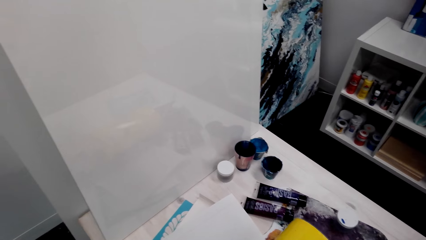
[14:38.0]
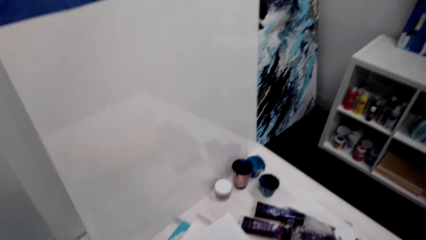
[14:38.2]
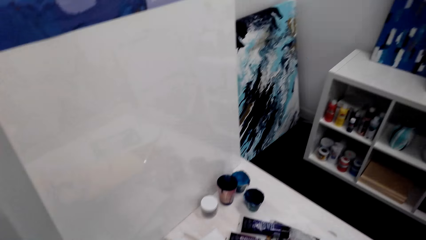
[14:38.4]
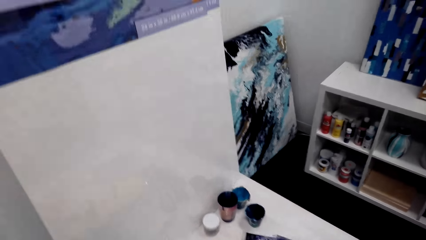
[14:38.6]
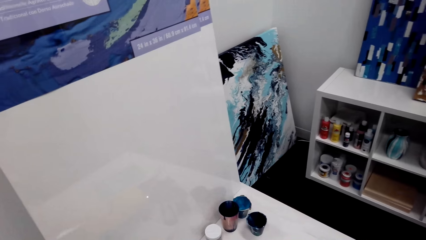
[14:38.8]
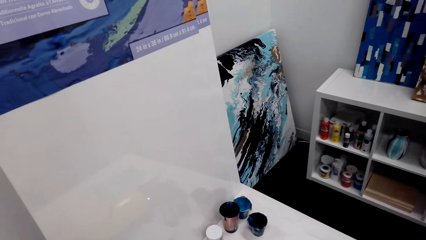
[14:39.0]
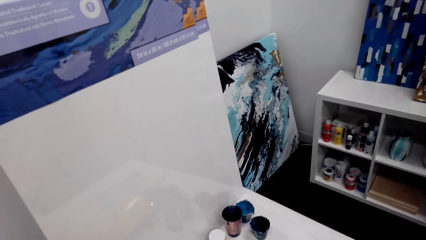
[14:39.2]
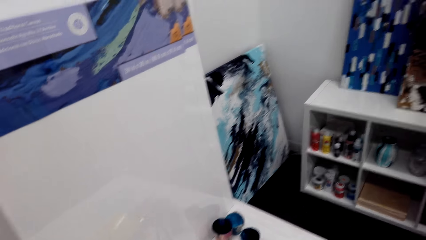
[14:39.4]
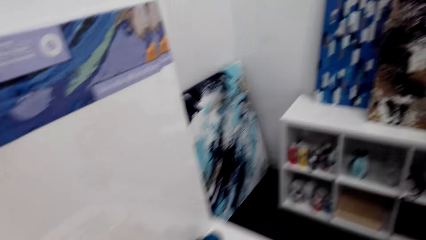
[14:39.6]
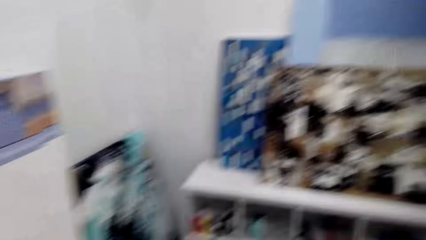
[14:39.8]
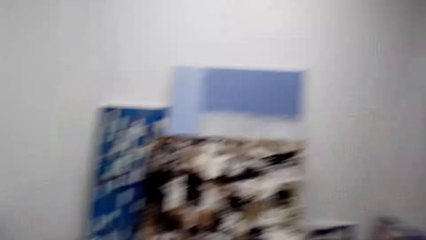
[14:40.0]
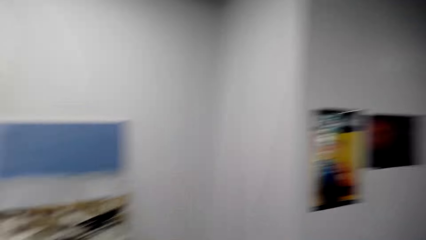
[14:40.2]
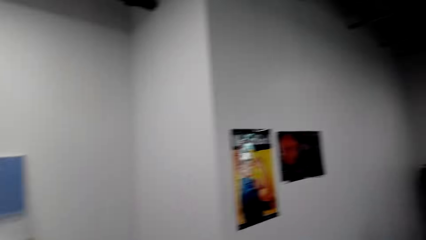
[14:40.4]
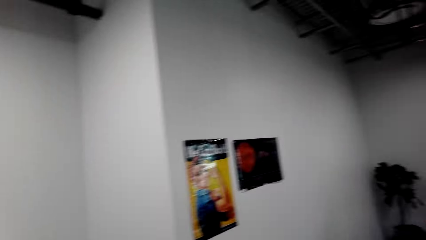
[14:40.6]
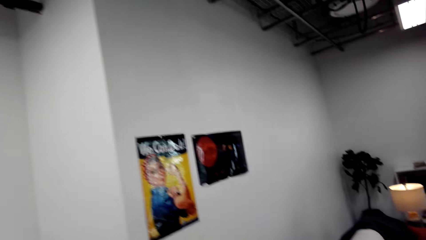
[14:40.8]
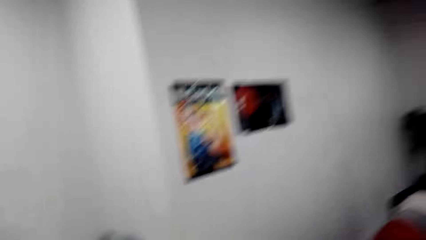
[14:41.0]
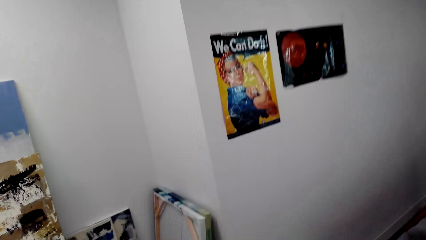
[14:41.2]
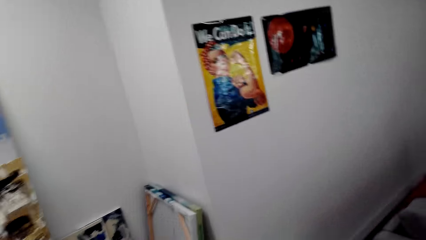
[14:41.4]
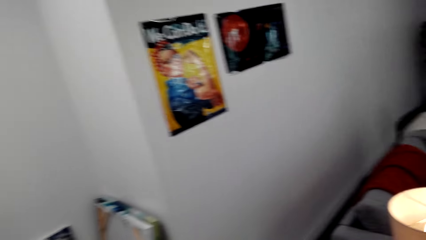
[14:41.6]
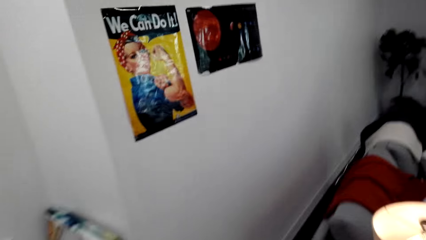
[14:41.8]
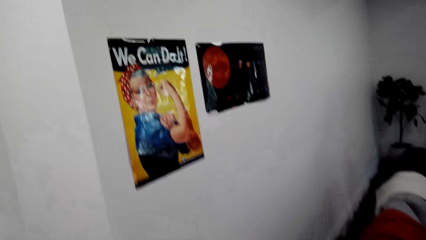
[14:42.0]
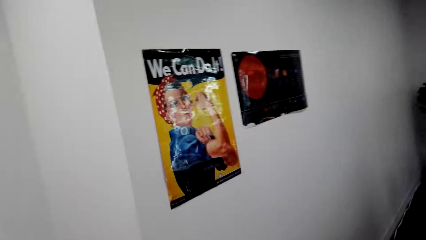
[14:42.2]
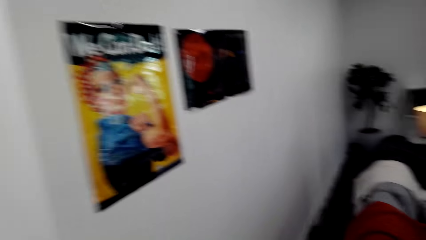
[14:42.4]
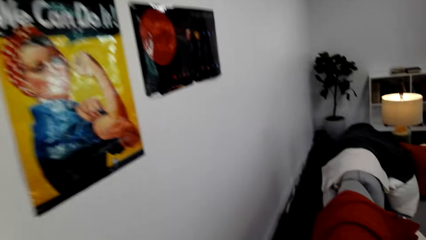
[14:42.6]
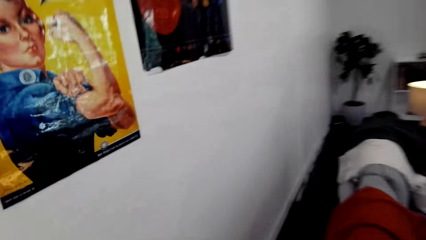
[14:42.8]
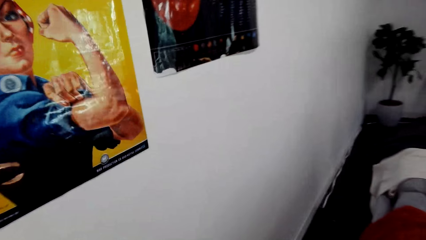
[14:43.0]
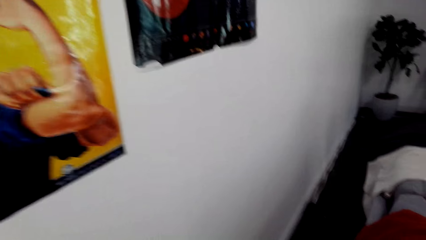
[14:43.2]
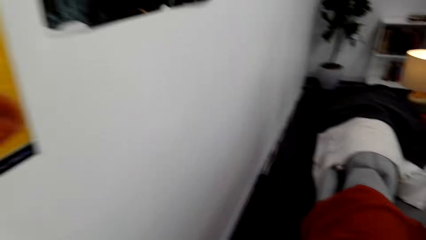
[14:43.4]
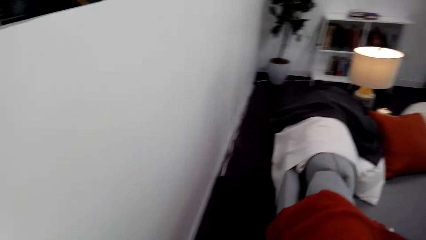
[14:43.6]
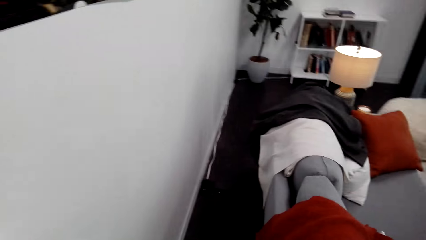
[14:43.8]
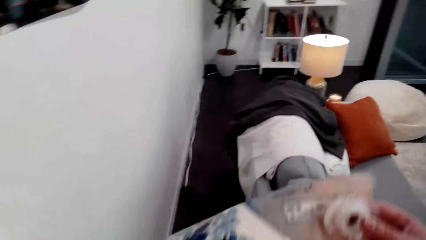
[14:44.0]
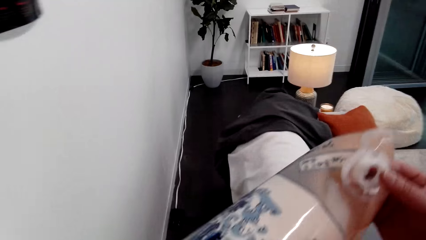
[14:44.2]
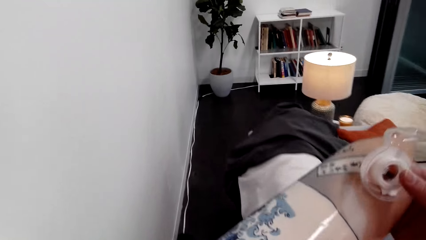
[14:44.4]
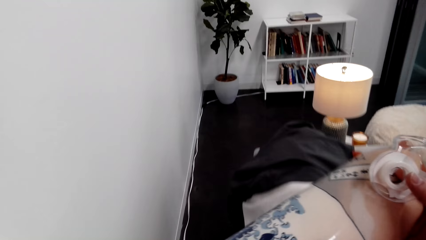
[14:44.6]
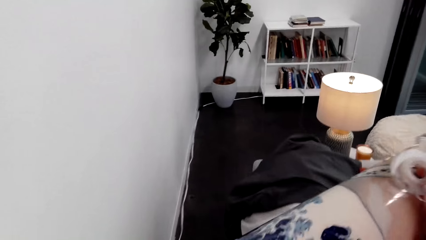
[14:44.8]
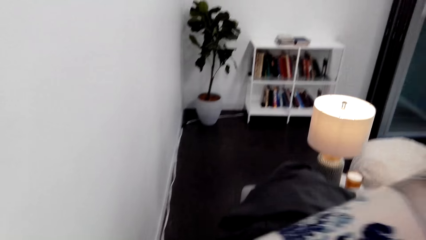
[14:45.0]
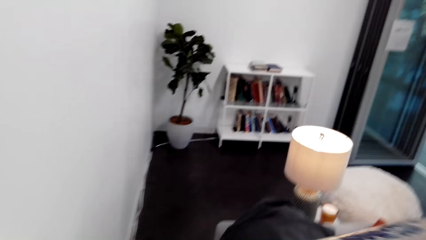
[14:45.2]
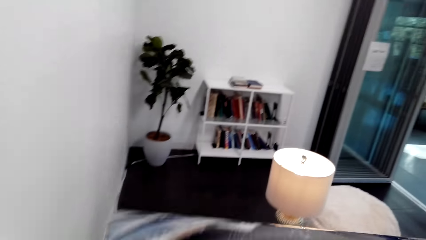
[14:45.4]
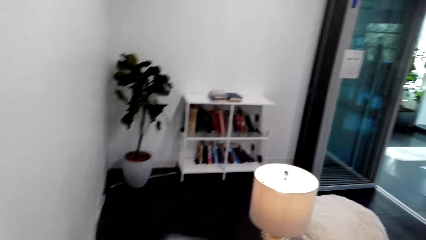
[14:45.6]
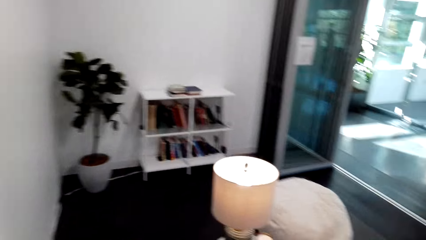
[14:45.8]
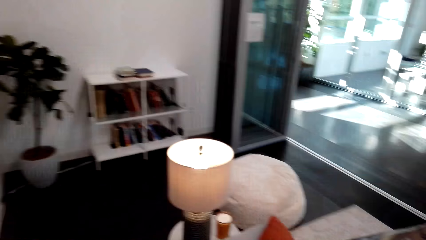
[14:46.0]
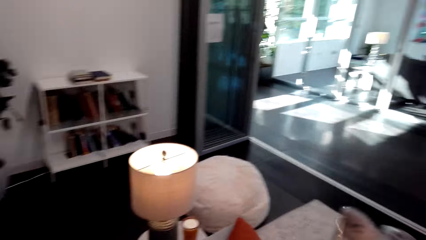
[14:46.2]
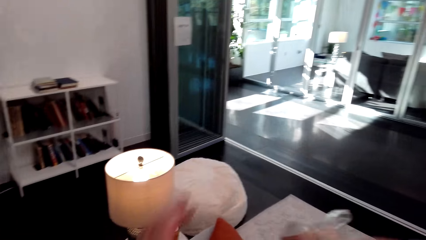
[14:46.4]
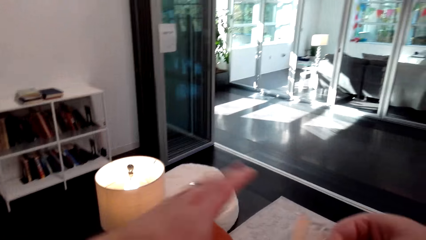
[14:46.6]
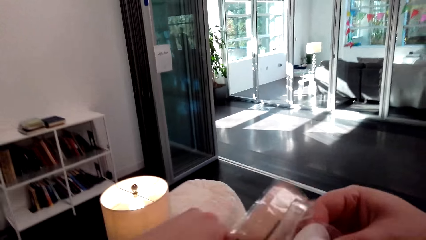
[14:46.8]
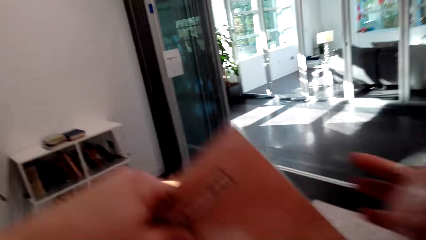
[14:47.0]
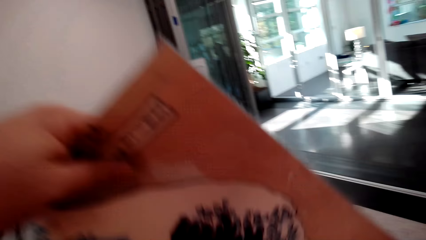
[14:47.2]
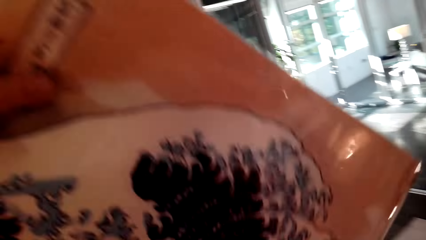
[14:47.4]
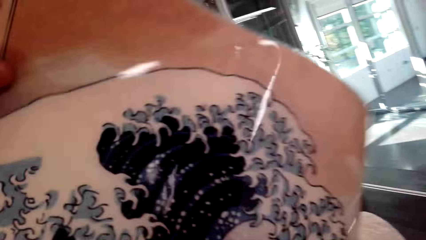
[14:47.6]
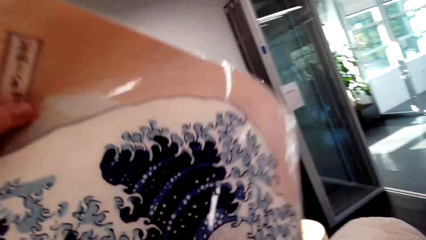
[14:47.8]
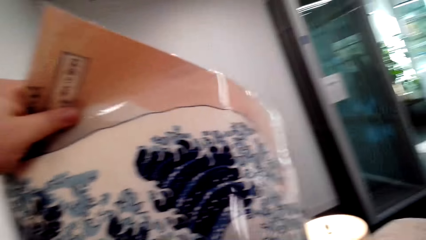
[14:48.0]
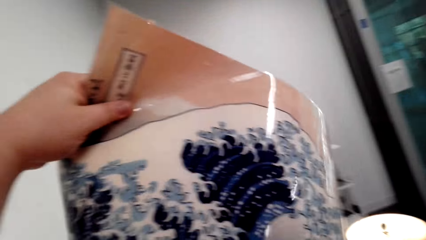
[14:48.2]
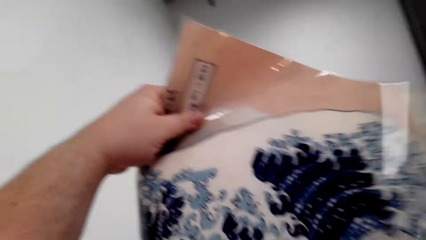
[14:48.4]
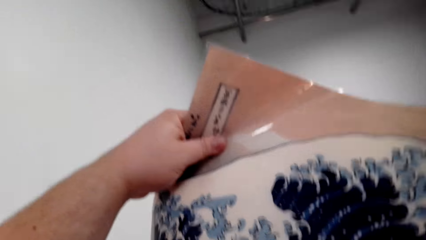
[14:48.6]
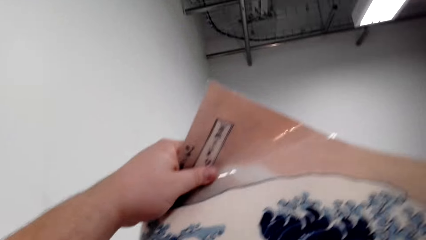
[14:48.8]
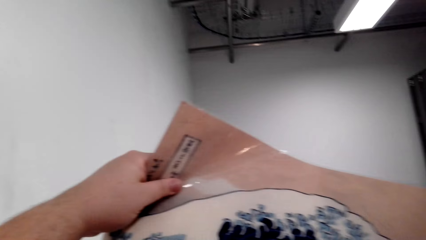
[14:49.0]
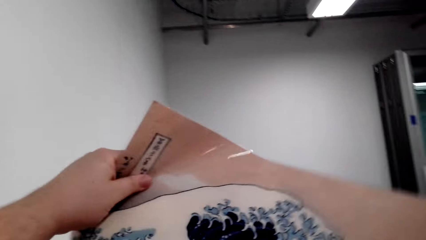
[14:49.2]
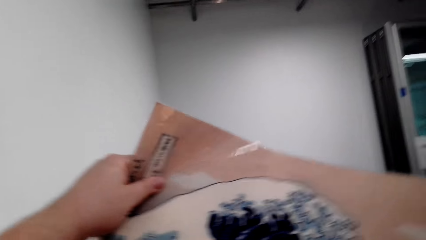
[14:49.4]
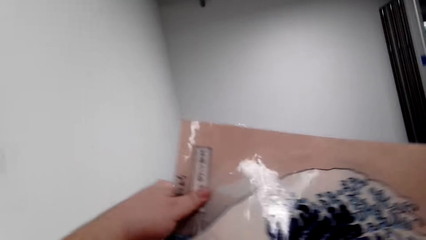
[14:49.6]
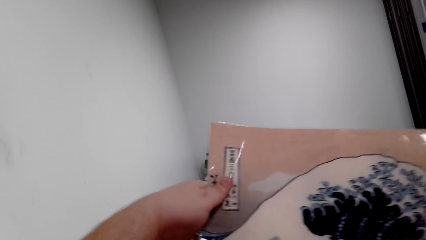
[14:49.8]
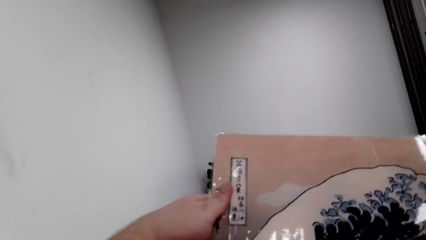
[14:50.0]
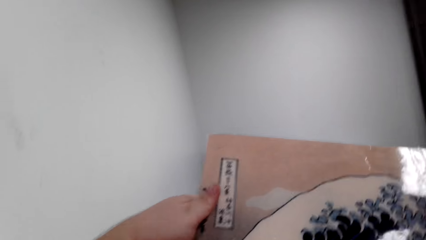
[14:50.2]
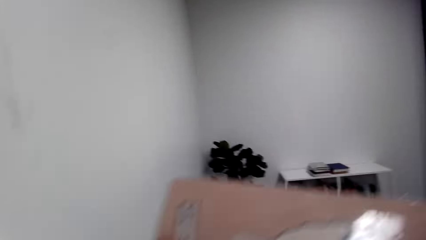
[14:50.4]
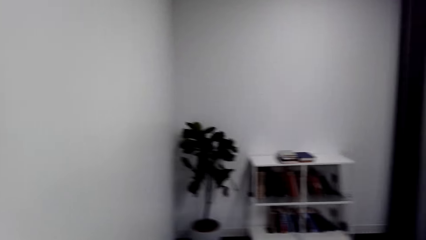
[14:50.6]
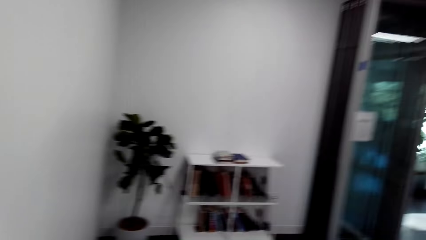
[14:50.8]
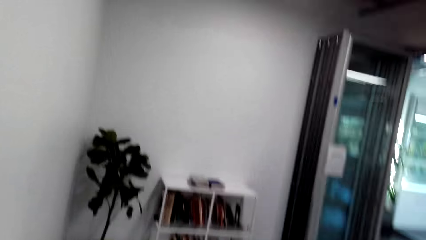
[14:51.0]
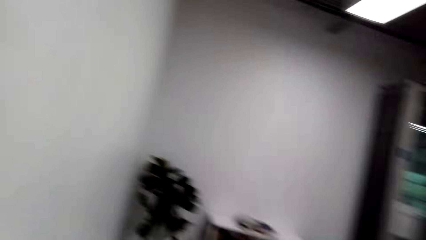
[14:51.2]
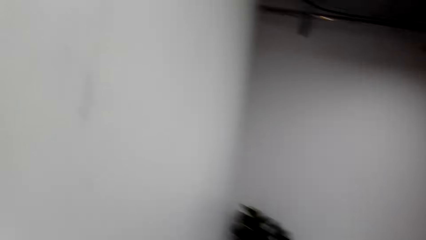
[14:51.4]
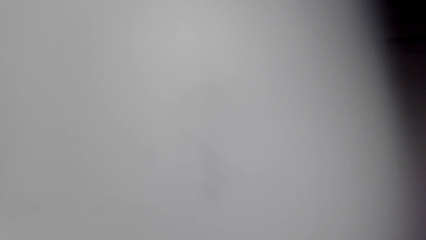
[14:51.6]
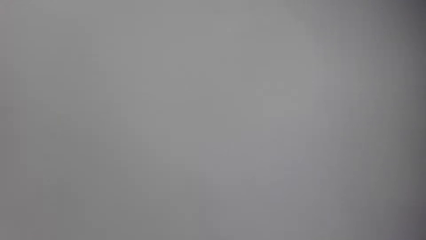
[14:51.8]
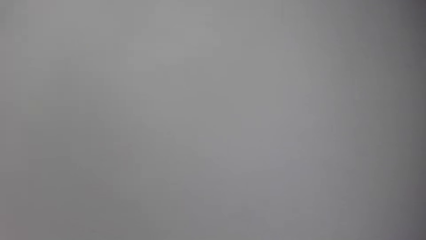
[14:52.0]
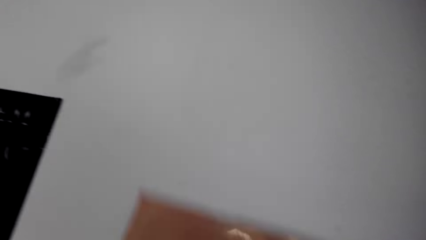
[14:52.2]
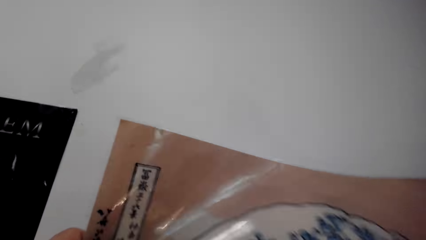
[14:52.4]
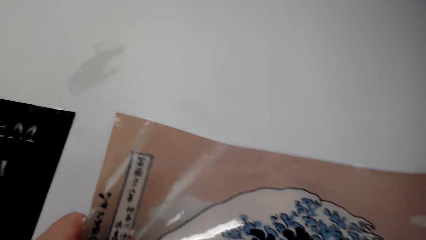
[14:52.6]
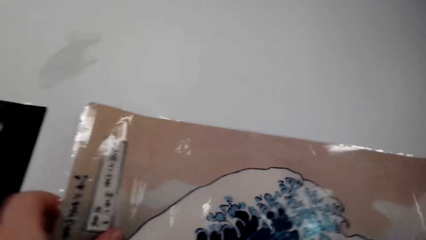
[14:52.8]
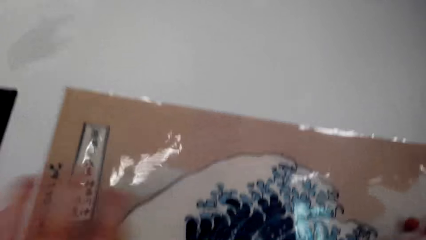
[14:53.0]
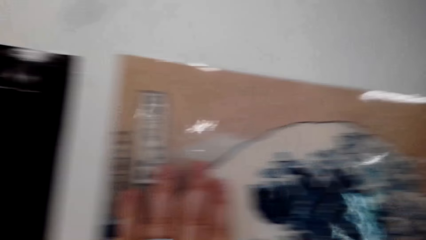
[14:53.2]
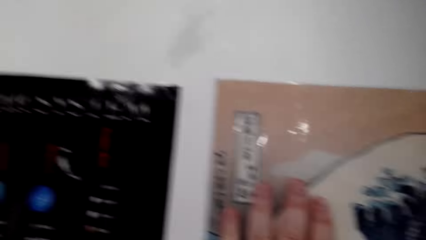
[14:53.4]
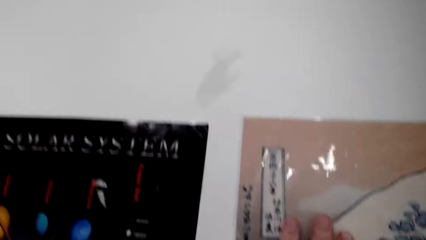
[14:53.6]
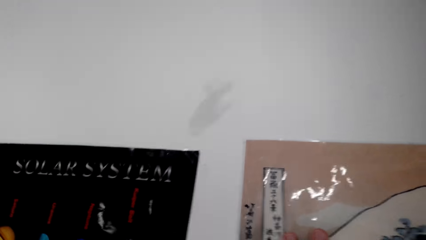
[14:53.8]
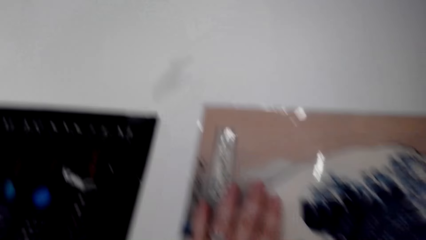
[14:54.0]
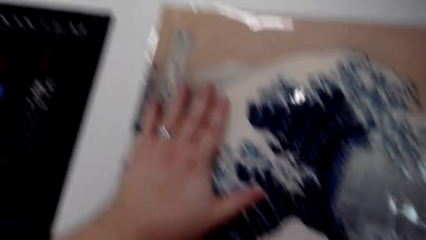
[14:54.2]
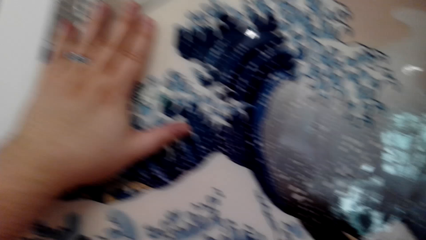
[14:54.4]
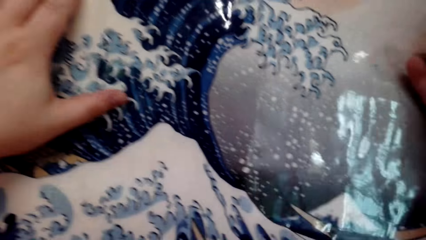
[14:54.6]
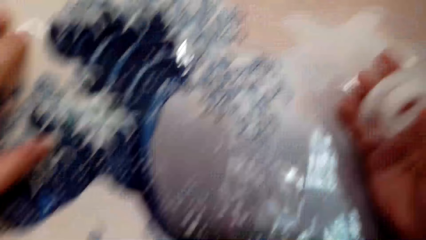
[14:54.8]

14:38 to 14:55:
The camera wearer looks on a wall art paper on the wall. They look around the wall. They walk around. They hold another wall art paper. They open the wall art paper. They look on the wall art paper. They lower their hands. They lift the wall art paper. They put the wall art paper on the wall.
